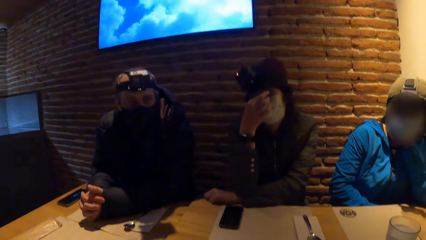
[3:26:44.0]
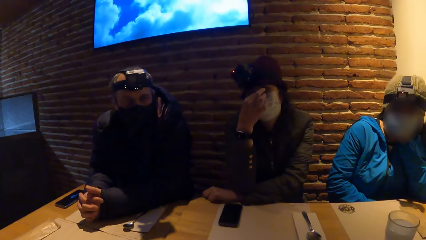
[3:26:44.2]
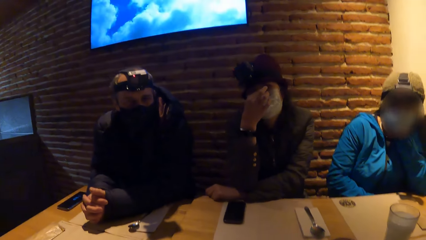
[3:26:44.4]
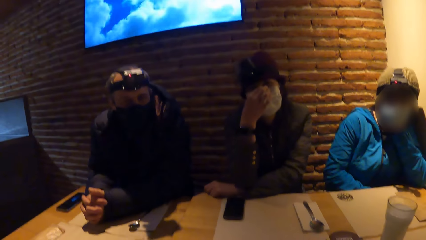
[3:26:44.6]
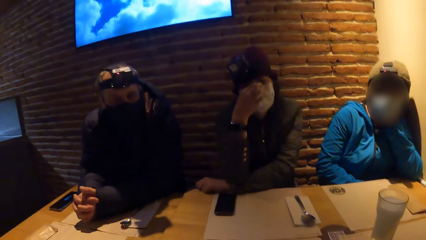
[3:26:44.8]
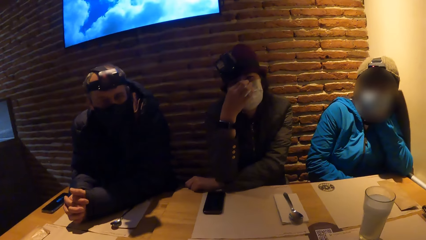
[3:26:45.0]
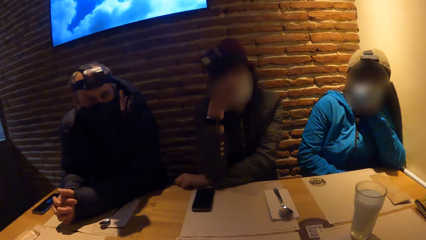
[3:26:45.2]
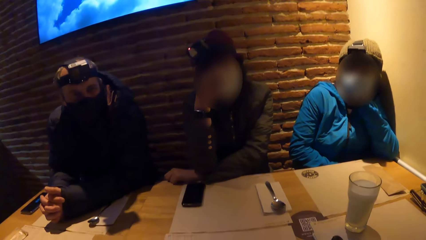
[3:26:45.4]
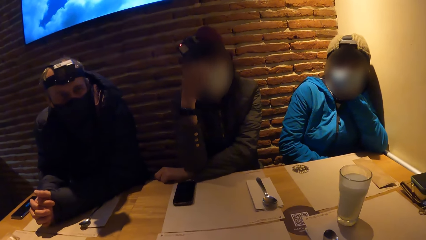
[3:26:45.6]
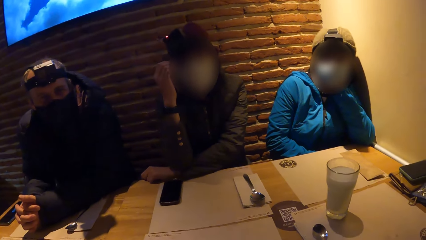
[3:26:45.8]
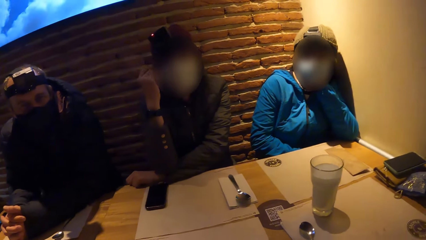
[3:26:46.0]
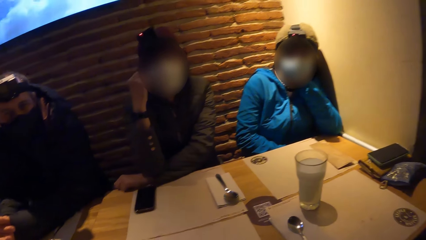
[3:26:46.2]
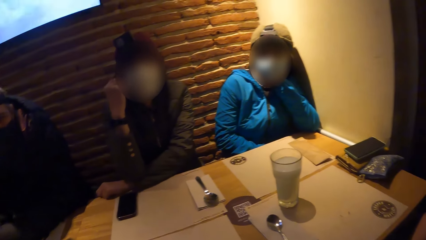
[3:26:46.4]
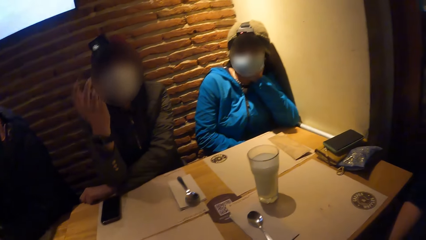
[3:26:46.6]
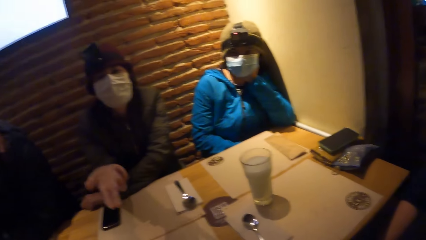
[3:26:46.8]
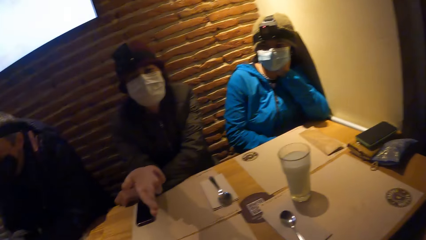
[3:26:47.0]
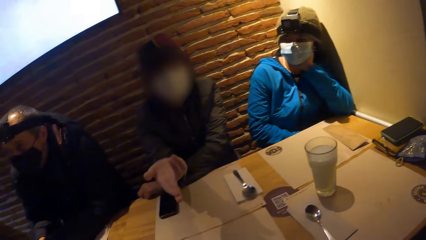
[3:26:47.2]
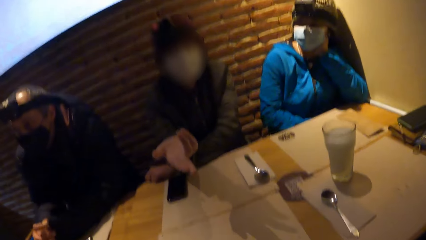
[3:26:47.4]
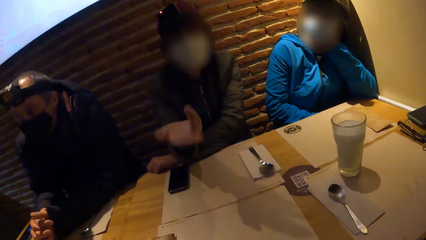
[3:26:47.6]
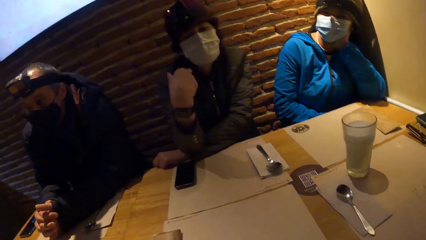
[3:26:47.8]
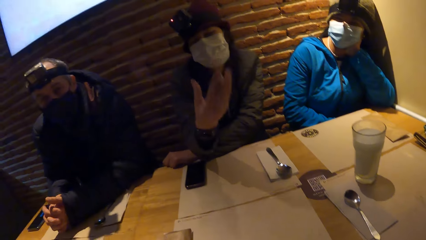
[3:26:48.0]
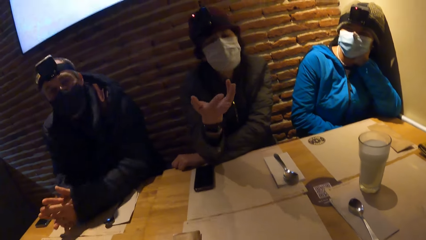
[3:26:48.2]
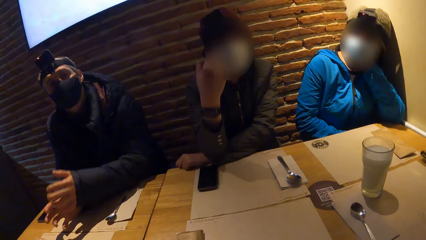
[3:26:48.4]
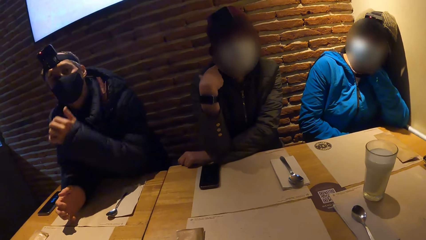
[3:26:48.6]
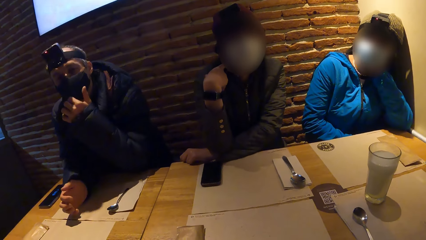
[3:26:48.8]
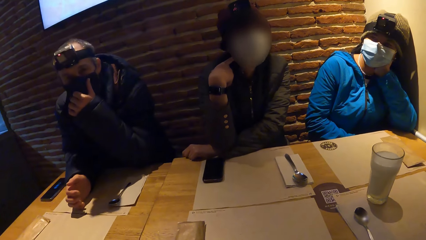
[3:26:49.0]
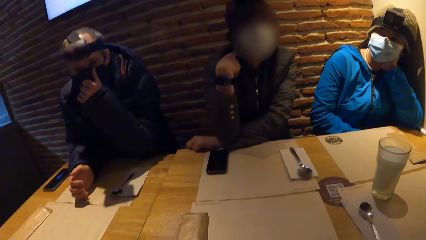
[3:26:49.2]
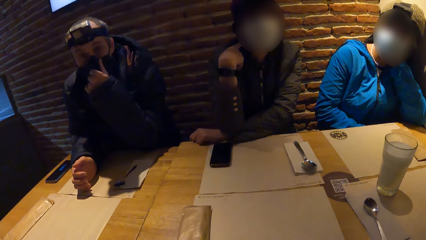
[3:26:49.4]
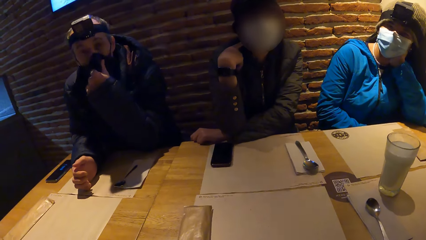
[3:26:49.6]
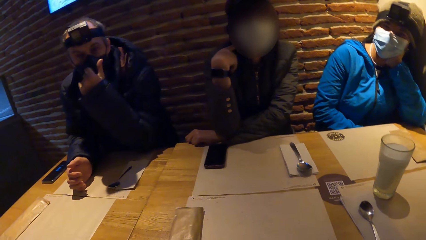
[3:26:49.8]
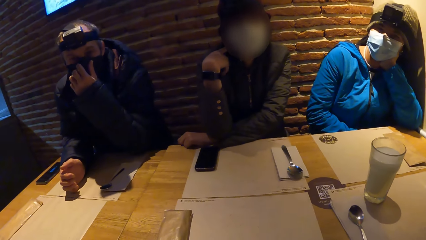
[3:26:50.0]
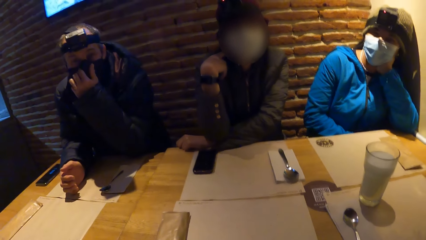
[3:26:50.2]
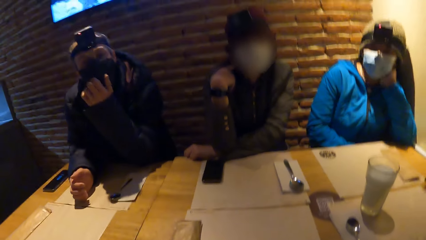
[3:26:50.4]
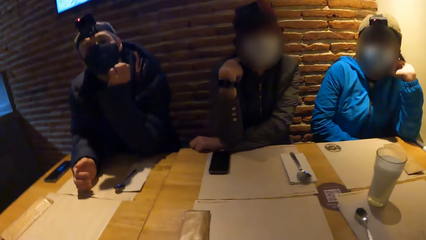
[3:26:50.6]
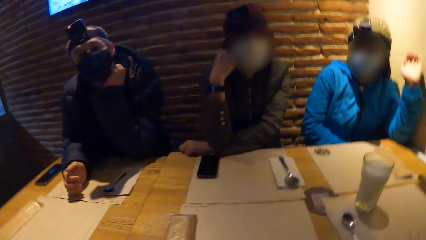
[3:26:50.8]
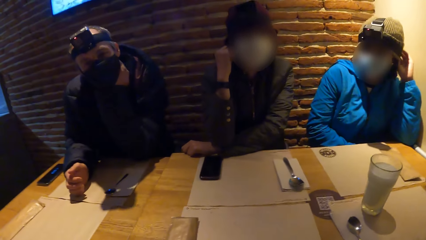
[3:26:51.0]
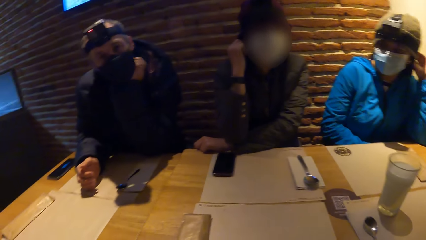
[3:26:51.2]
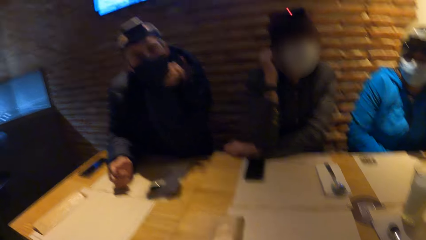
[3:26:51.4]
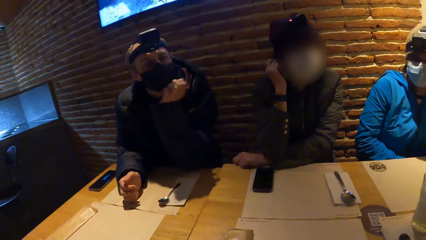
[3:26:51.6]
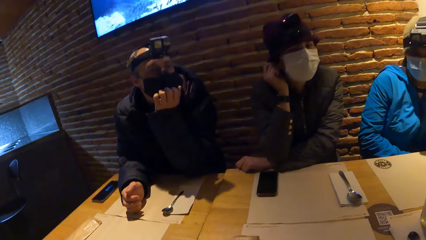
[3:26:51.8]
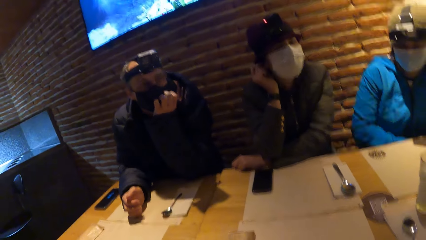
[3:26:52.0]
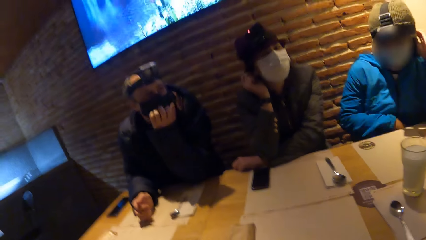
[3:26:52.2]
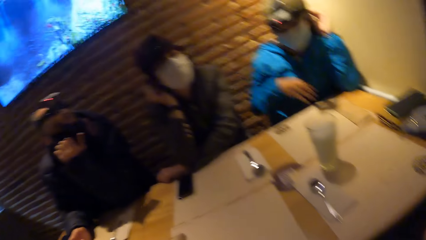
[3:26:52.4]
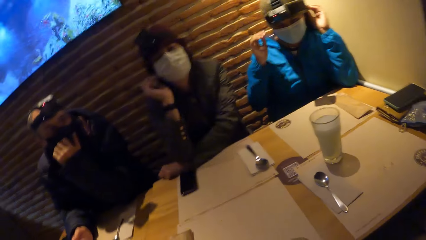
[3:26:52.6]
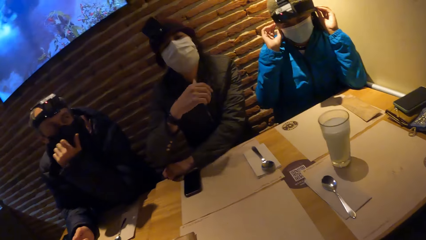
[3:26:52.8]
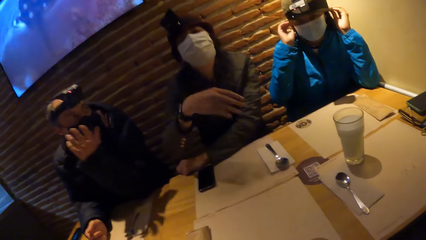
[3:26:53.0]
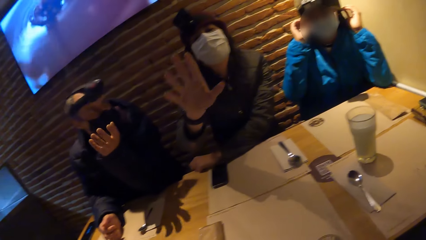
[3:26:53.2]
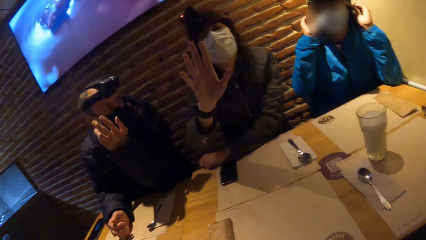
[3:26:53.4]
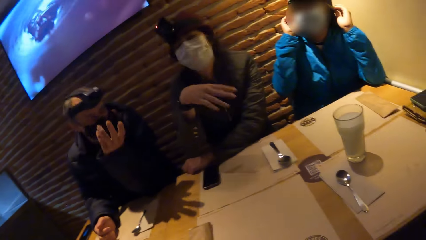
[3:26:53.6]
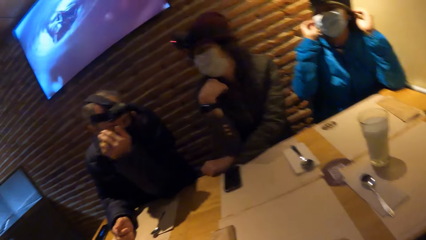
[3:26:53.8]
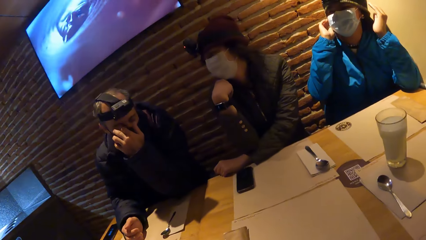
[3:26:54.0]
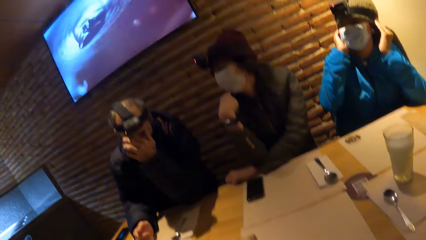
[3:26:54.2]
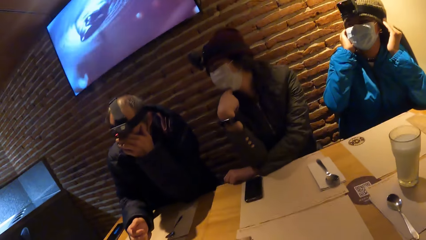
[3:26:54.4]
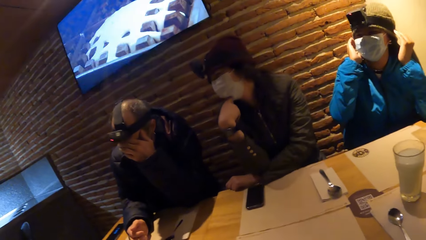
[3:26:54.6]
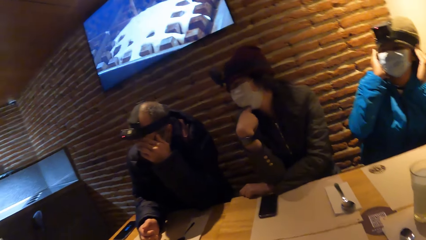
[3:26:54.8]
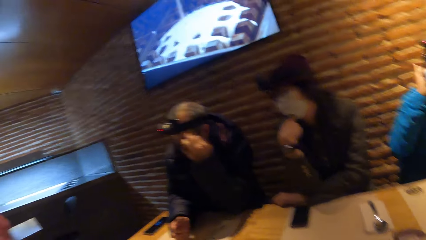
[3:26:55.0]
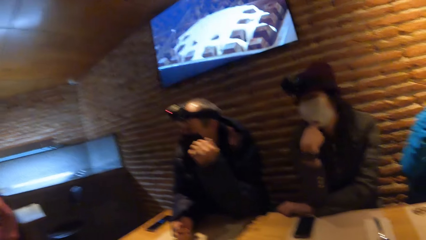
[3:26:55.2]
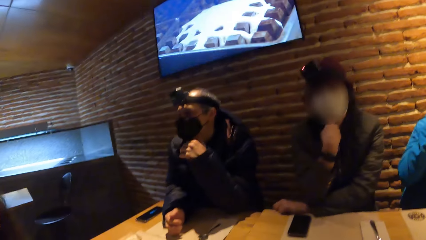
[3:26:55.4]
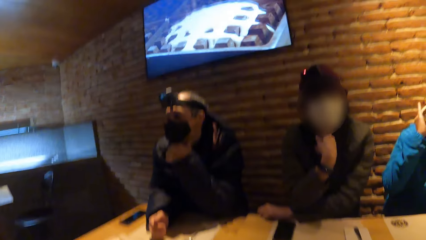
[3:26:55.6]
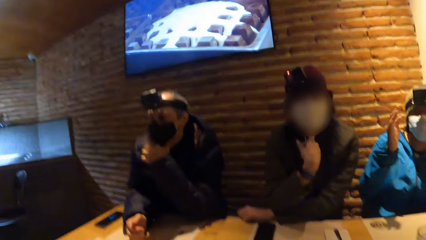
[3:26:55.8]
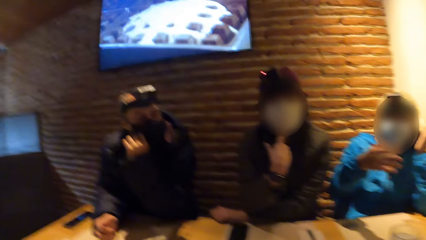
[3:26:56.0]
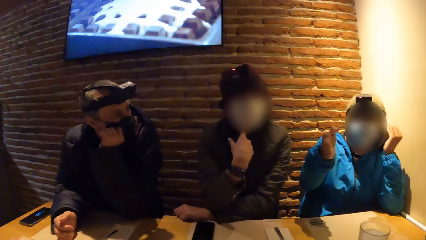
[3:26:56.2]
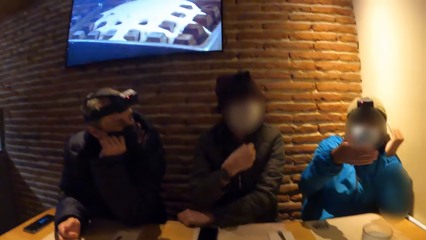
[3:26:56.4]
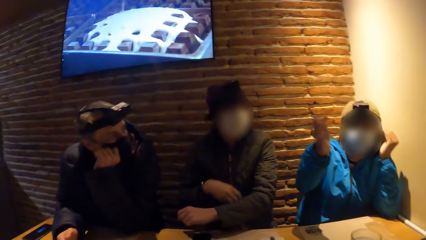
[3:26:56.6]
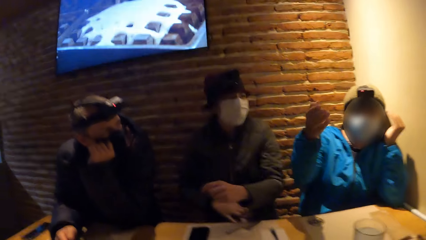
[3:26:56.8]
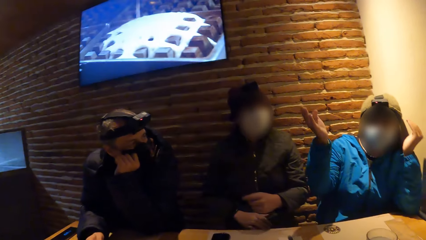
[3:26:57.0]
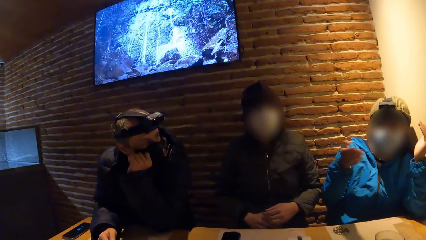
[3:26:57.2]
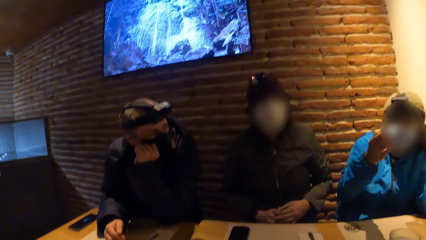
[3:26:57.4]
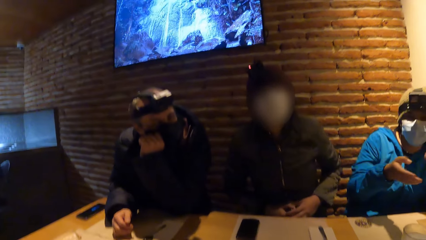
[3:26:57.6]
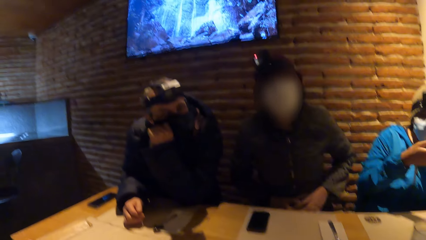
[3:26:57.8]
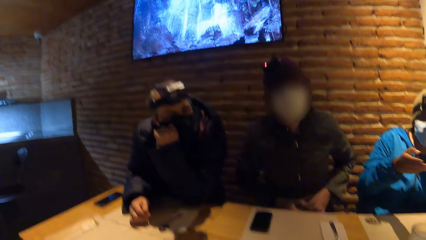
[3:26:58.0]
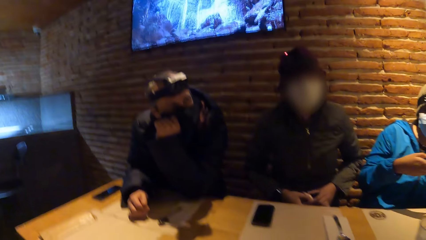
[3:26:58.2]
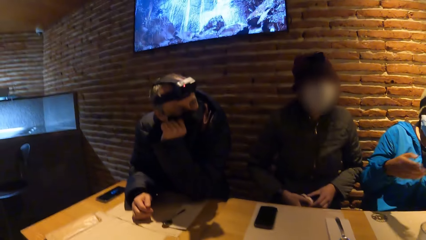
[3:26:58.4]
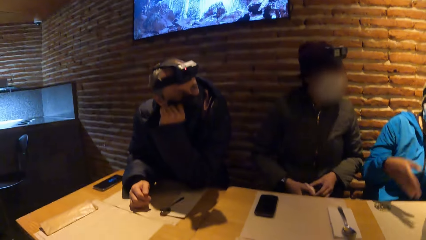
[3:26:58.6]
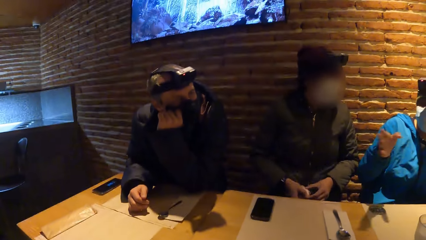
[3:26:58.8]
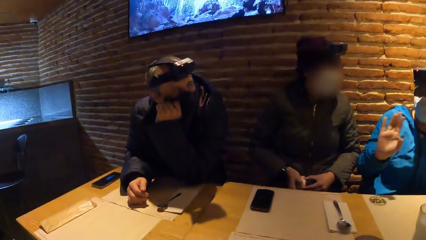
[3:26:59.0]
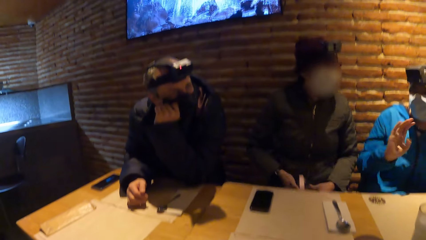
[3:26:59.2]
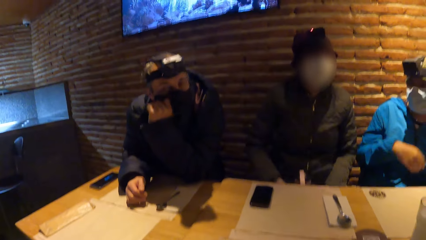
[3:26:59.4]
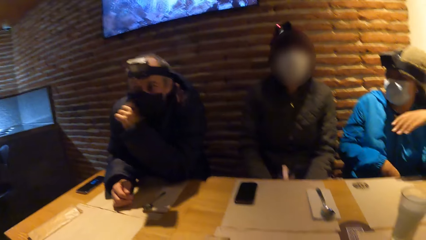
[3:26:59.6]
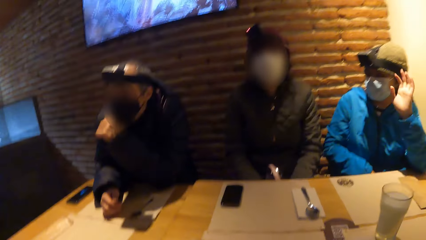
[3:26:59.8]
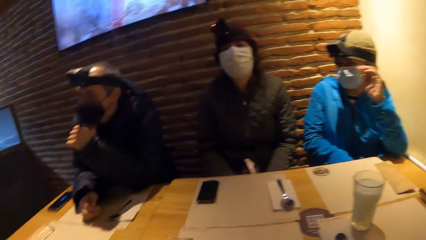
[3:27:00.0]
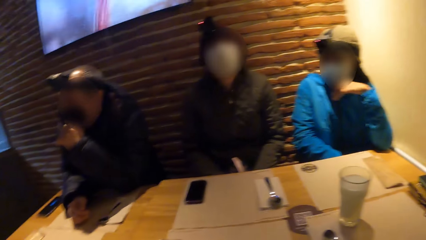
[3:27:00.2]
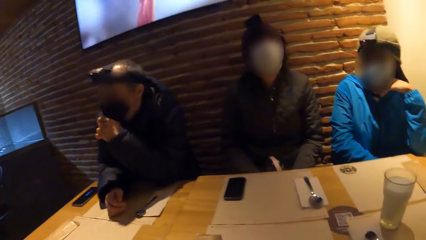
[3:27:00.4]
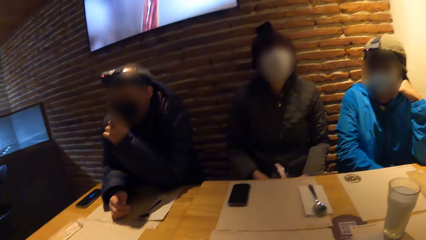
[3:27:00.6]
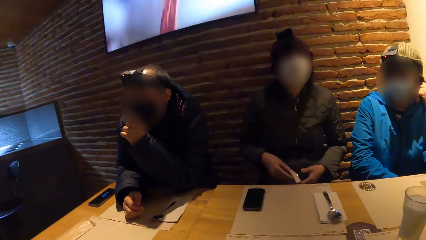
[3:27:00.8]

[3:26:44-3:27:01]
The woman interacts with the group of people. A lady engages the camera wearer. Another lady engages the camera wearer.
